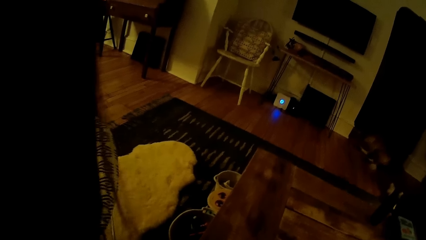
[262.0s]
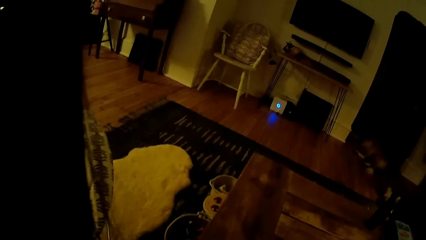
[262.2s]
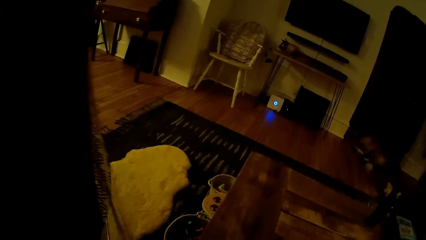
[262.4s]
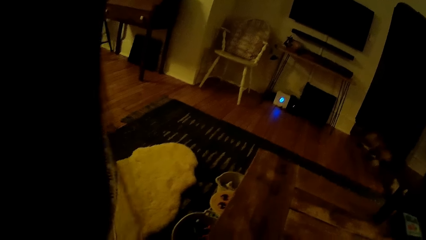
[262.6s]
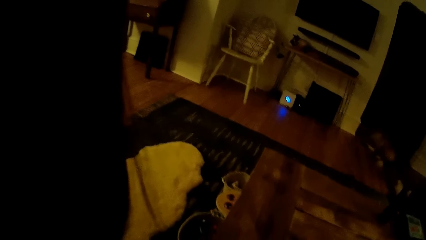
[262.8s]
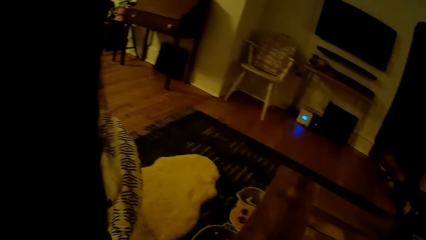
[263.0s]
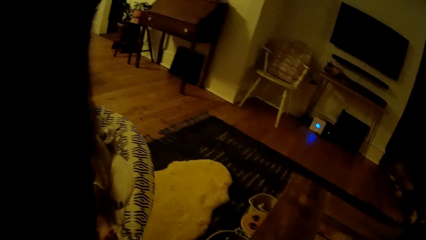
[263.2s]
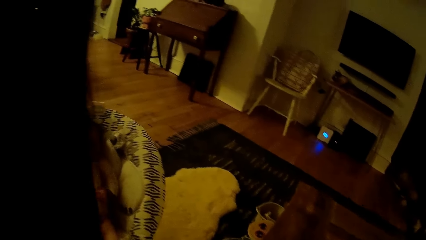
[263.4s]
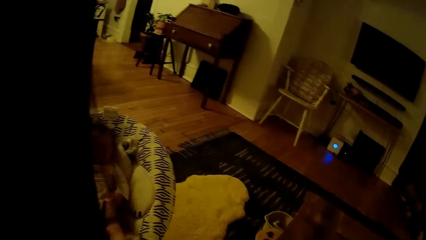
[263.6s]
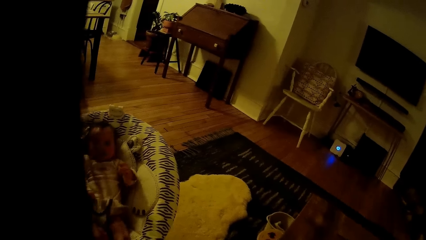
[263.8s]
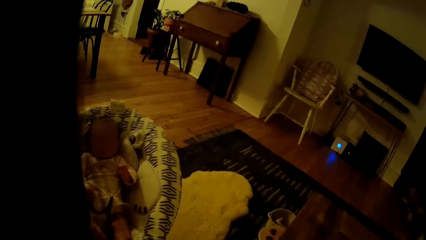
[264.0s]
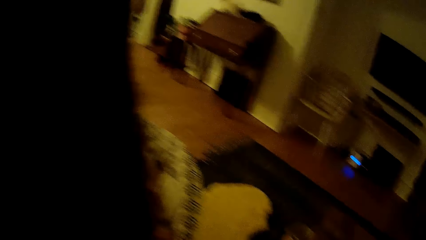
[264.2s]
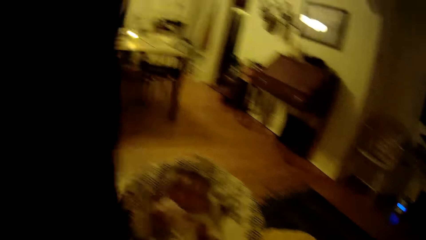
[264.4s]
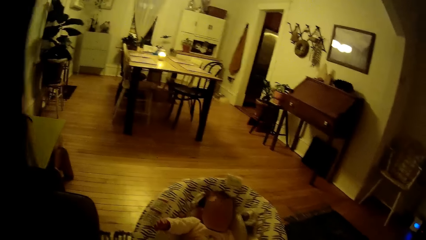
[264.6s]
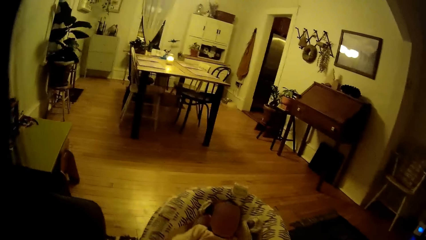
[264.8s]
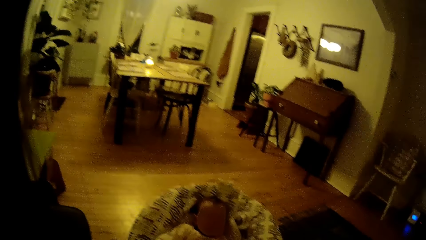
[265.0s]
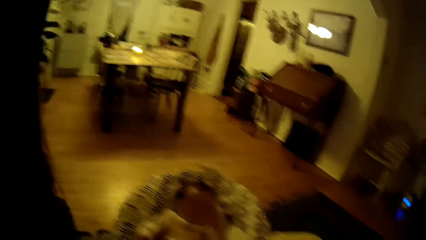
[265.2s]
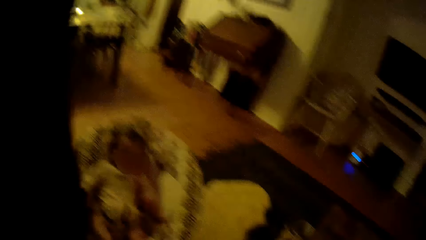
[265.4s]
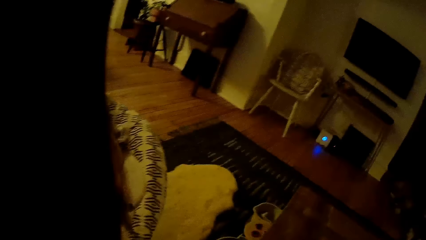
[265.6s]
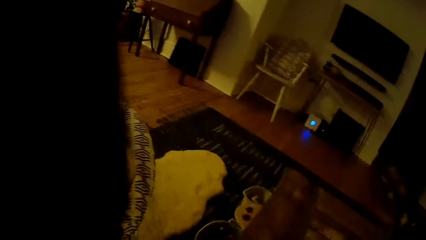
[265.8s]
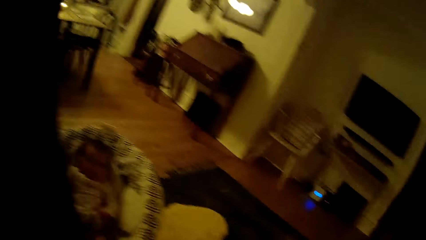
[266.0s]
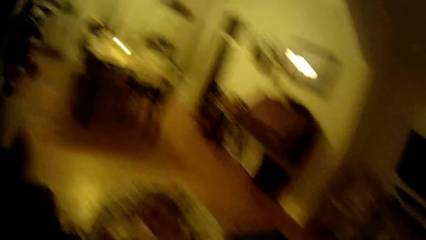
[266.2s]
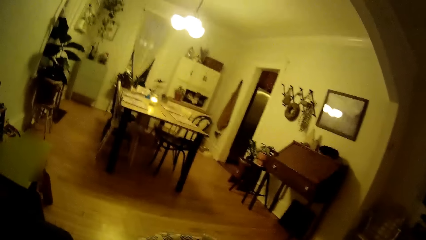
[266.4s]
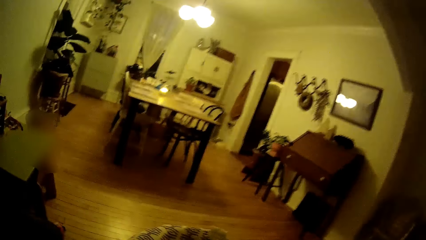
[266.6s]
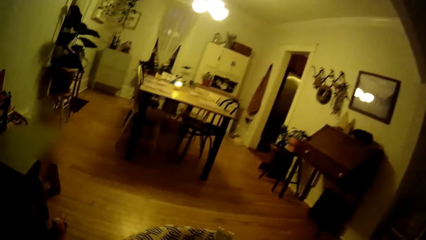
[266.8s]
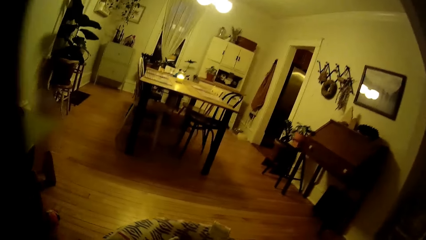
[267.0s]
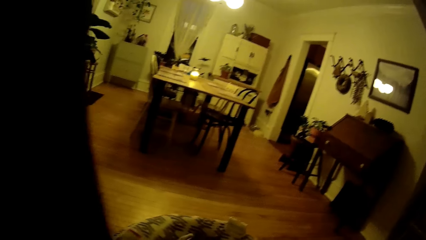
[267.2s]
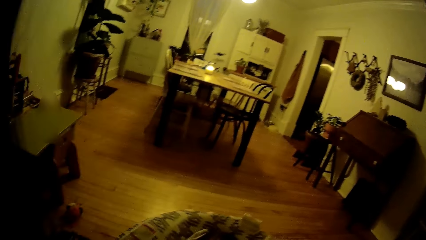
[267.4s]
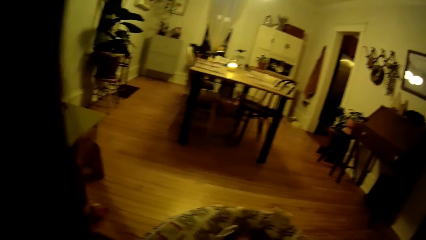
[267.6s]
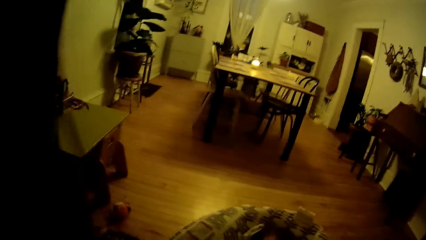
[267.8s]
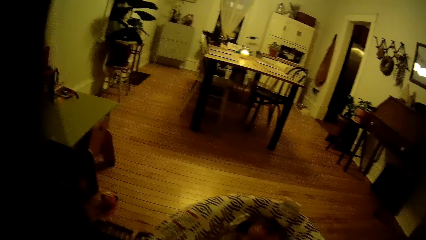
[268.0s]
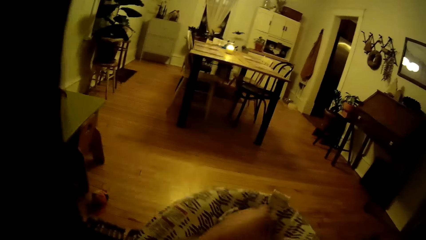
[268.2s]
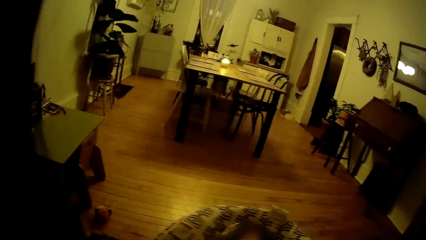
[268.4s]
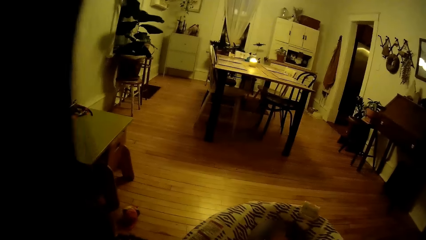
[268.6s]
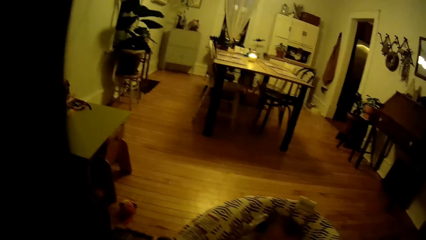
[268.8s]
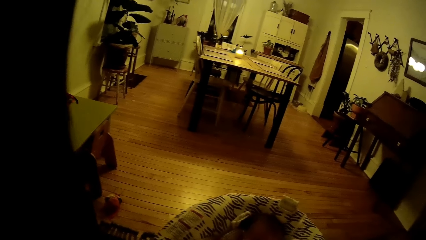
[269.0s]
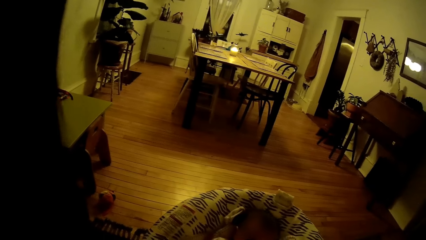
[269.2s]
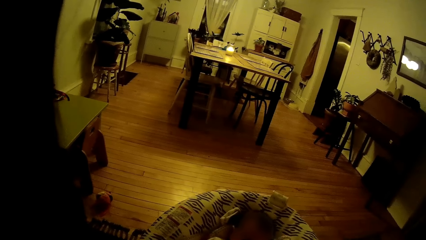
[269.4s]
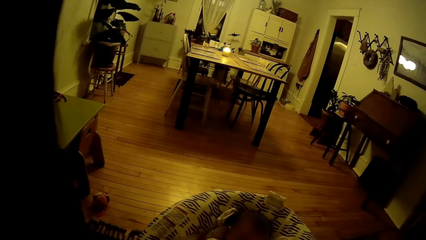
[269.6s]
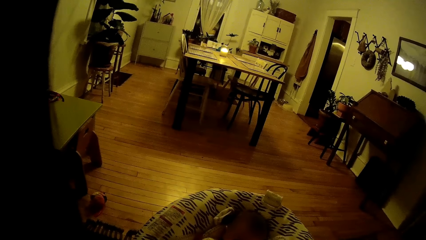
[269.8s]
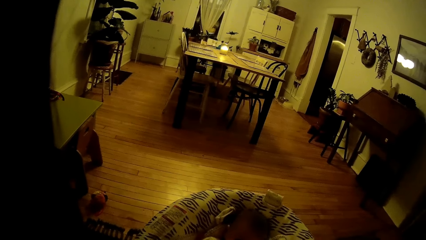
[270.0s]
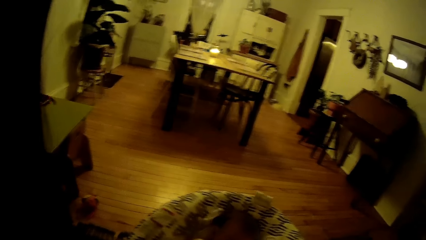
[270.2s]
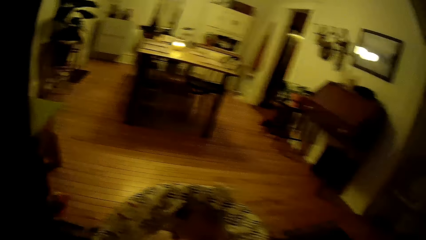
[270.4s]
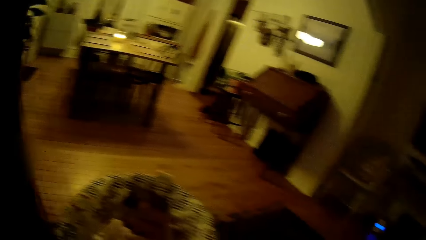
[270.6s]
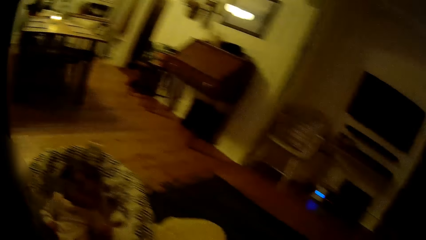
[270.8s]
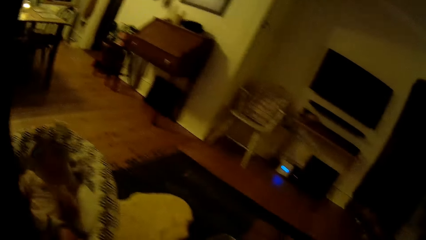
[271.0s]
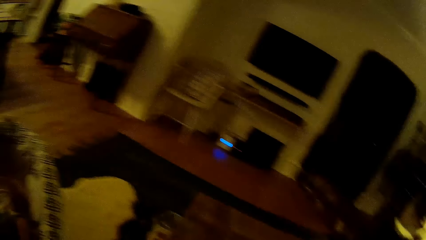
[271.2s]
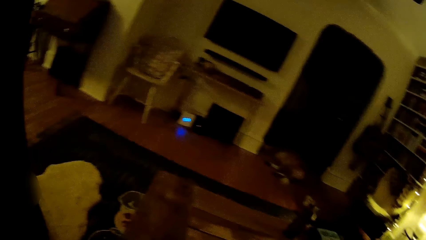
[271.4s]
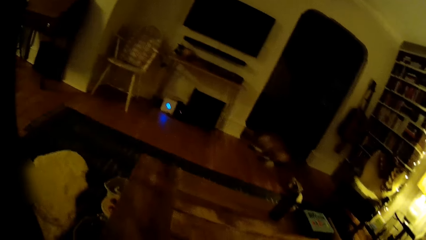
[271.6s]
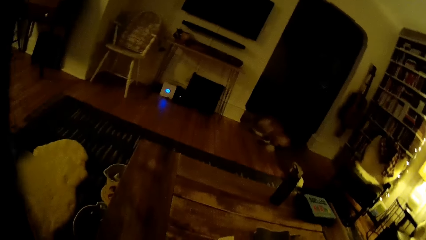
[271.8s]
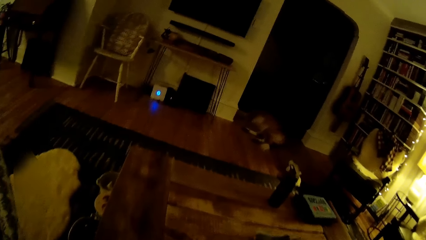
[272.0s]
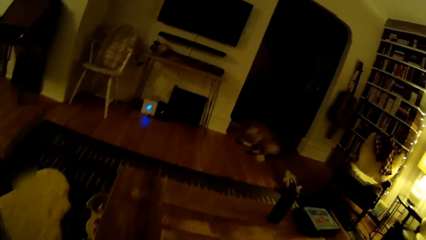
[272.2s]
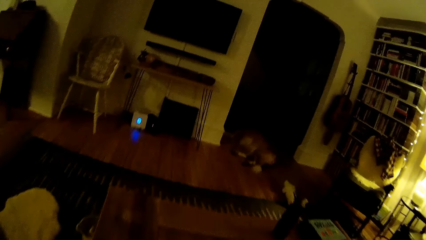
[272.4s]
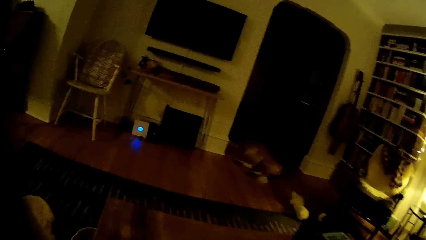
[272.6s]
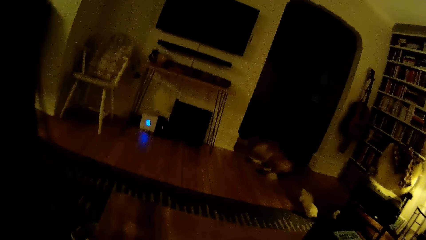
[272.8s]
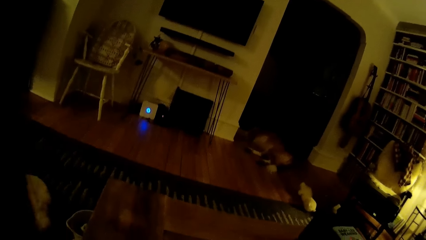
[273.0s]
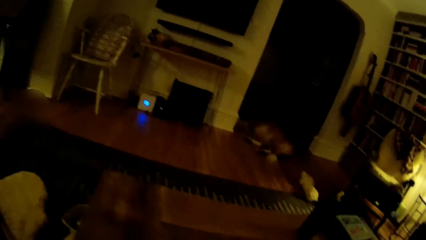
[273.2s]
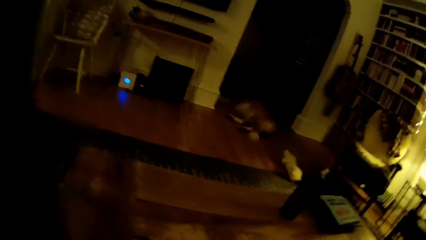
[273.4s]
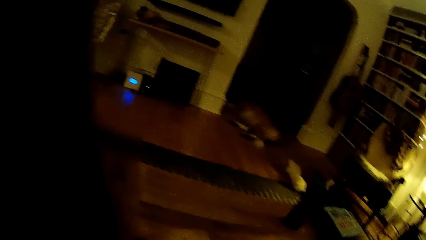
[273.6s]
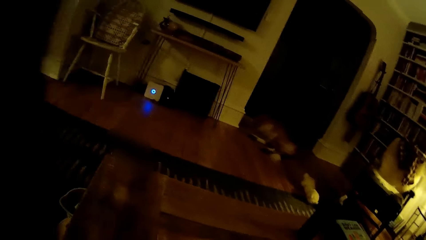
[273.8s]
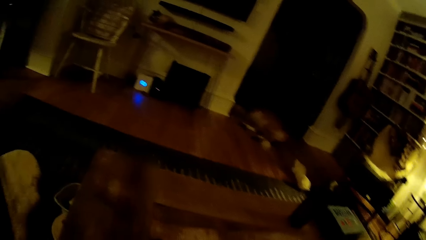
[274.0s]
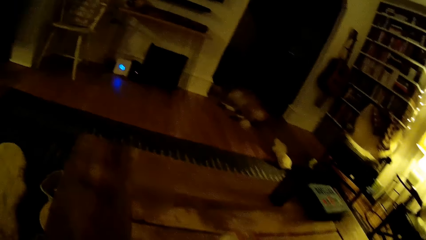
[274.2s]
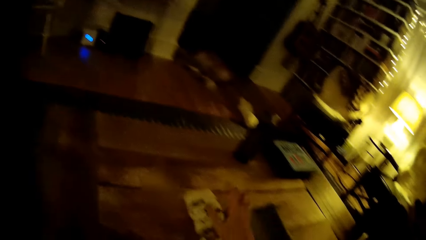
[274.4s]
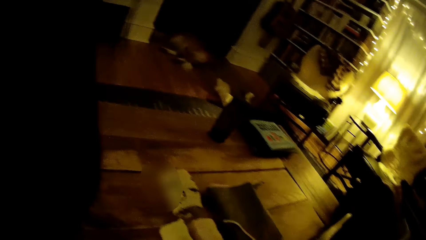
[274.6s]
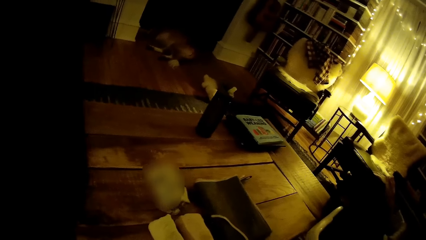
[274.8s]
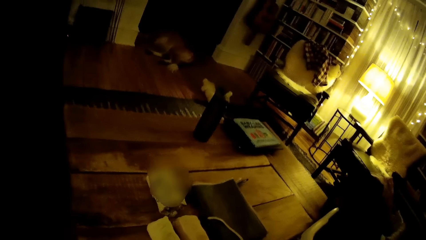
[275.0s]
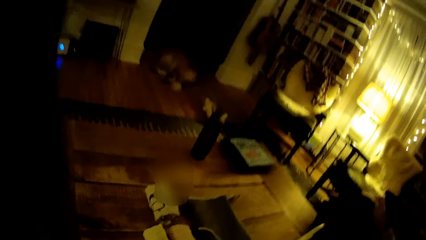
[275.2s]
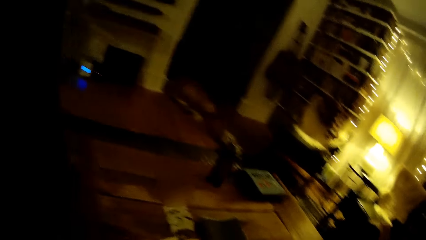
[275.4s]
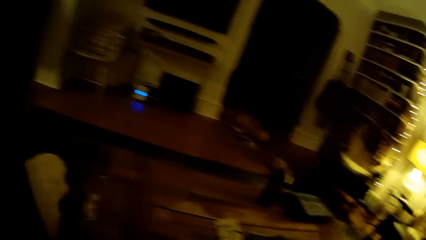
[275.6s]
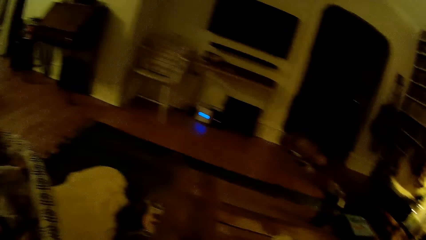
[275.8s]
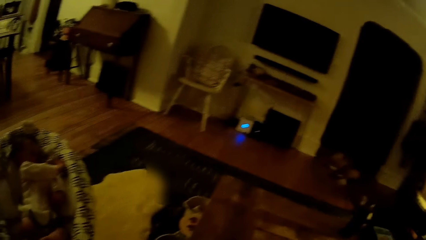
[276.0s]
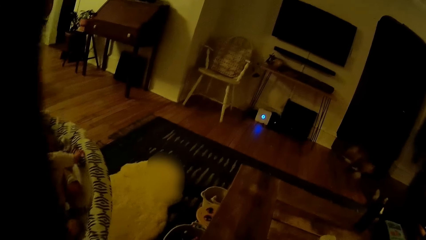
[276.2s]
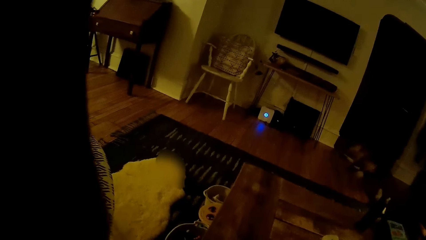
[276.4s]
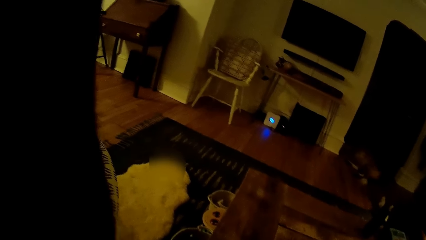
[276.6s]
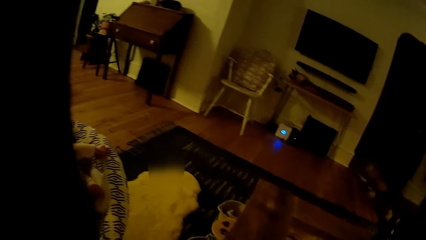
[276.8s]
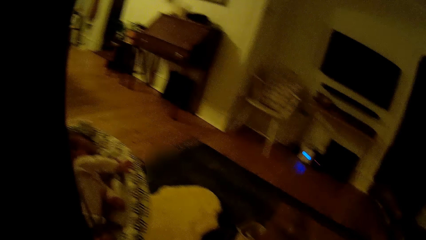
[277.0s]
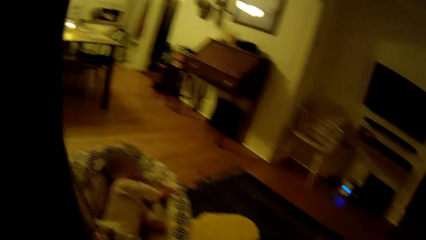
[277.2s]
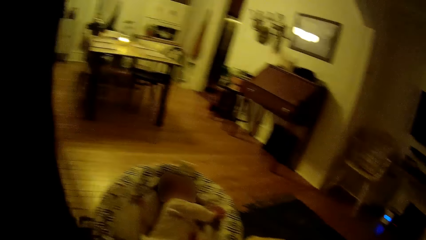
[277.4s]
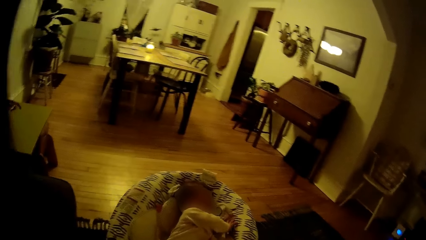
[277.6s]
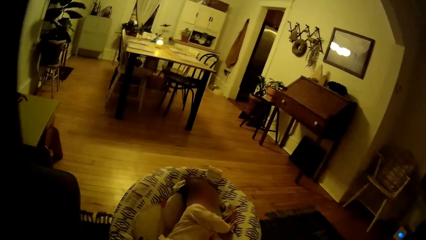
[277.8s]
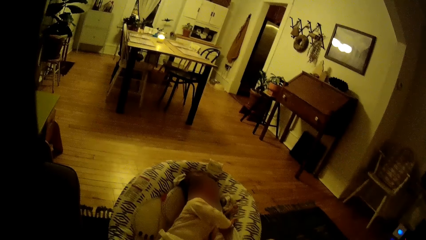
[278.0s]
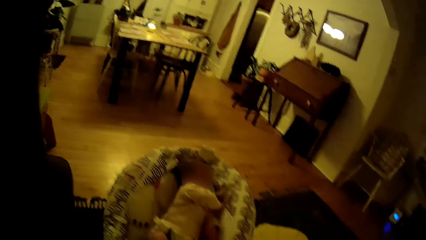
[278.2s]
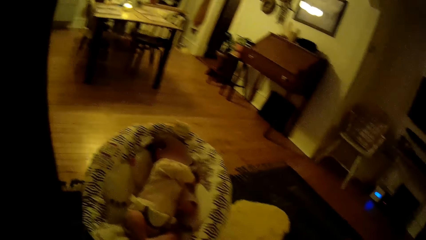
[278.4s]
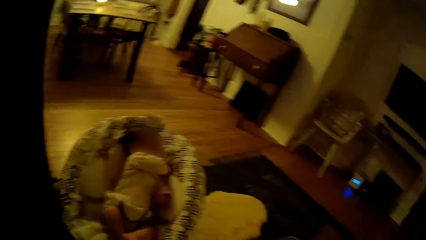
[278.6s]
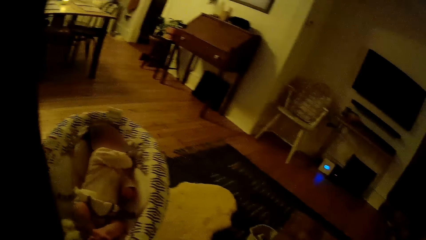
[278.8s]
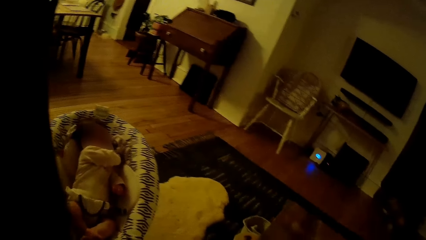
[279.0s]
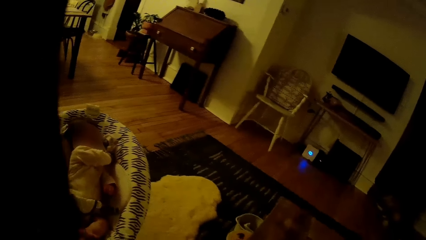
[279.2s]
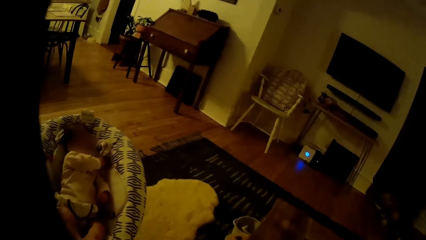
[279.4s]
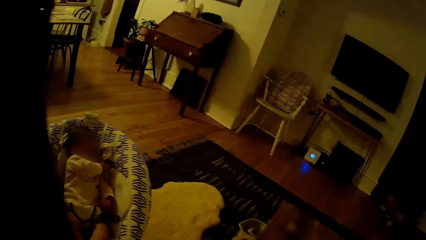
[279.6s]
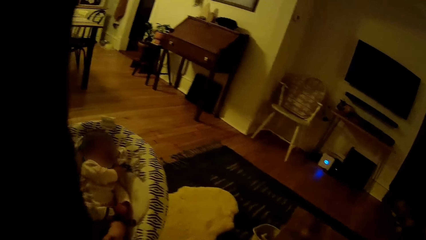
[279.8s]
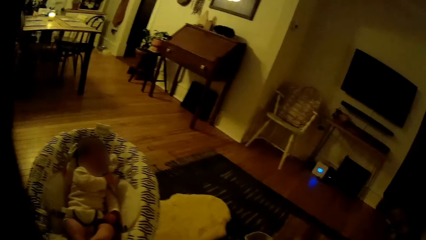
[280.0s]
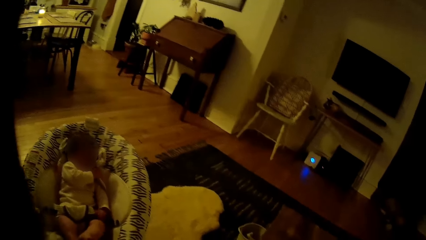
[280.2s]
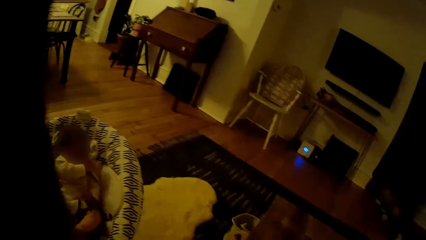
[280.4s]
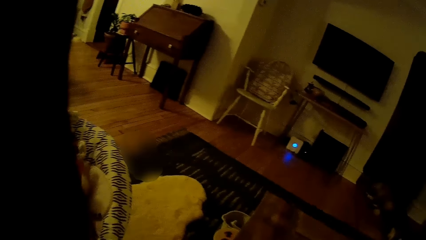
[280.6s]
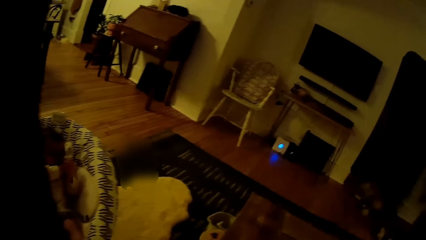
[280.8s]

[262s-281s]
The camera wearer plays with the baby. She drops the spotted baby romper with her right hand. She looks around.
